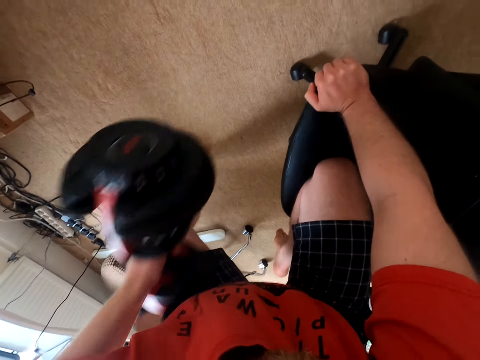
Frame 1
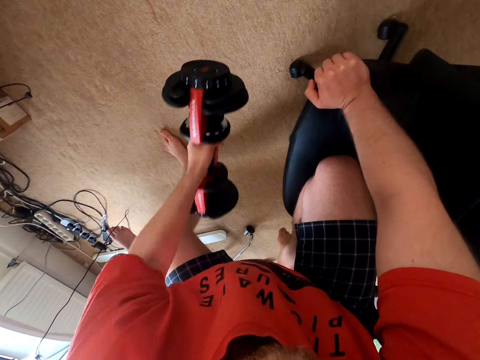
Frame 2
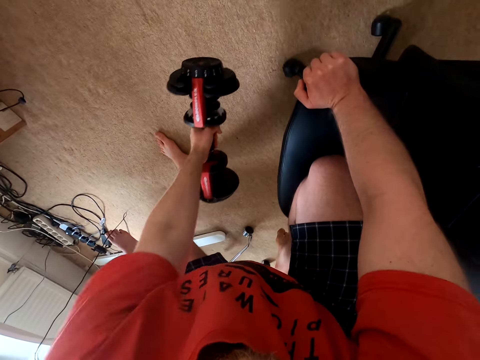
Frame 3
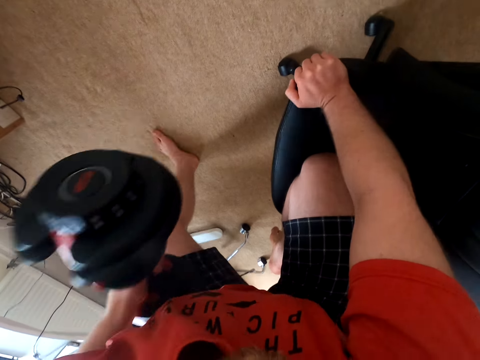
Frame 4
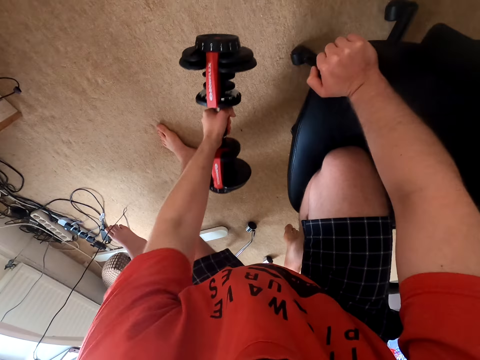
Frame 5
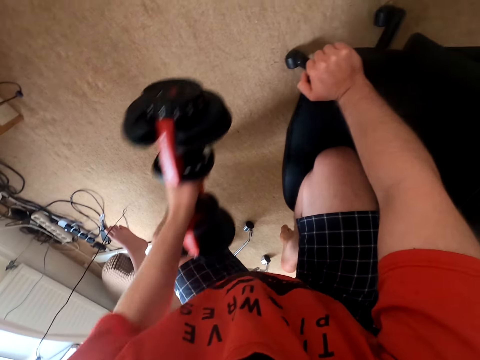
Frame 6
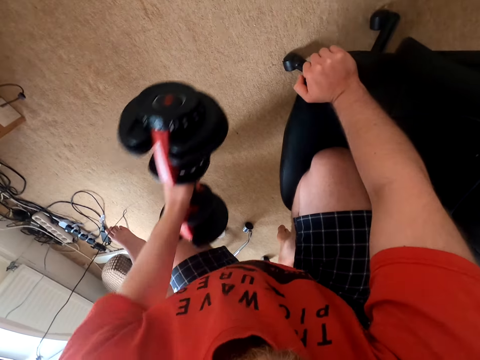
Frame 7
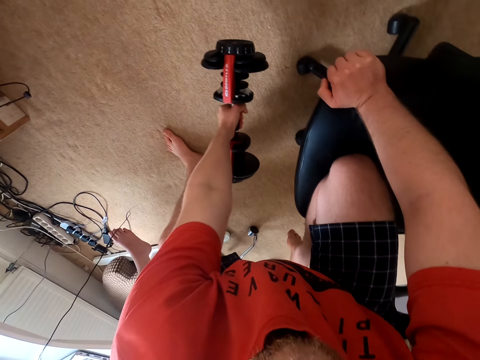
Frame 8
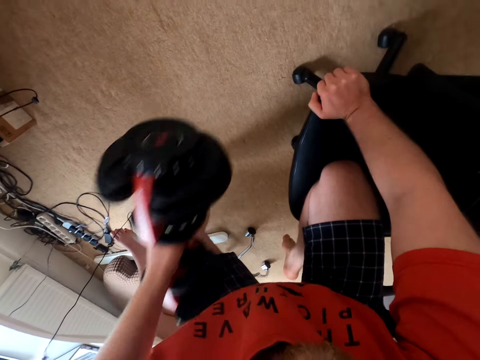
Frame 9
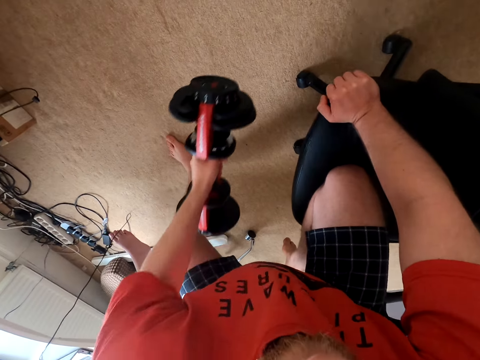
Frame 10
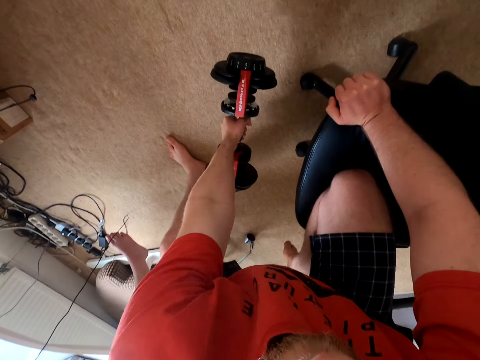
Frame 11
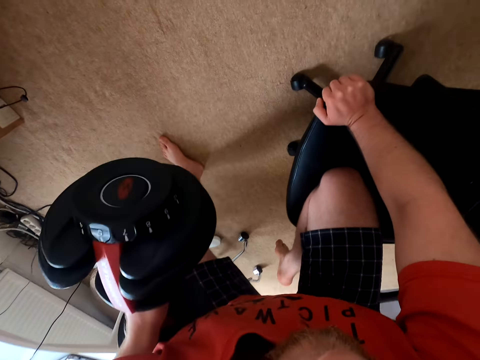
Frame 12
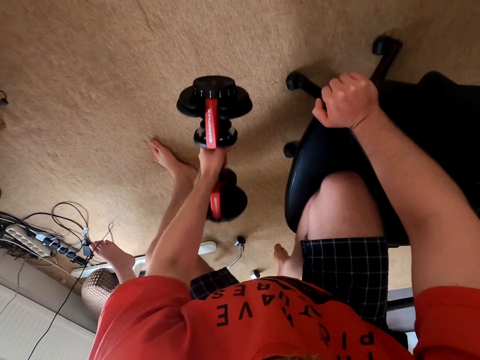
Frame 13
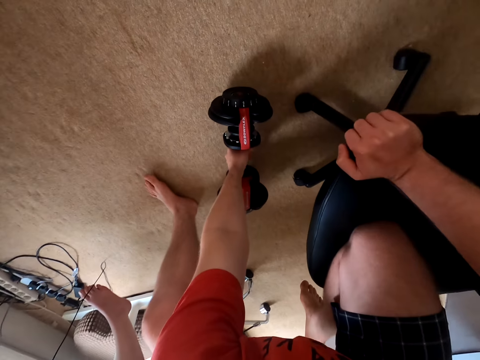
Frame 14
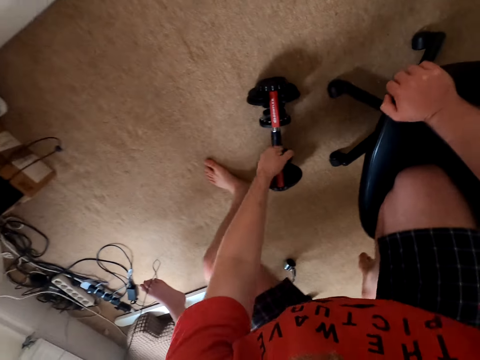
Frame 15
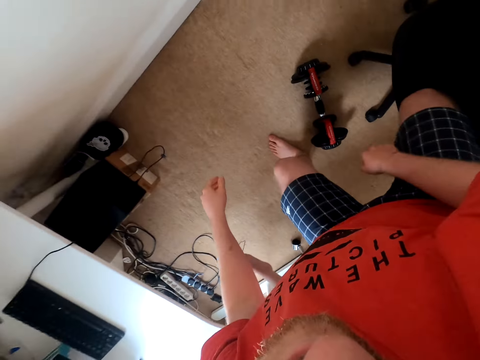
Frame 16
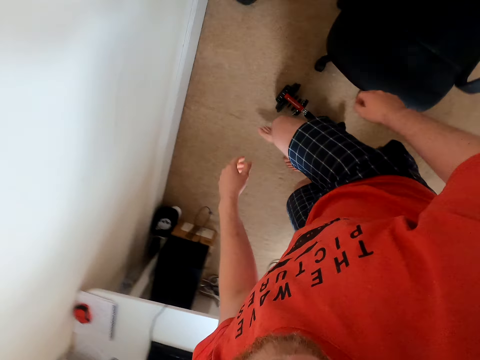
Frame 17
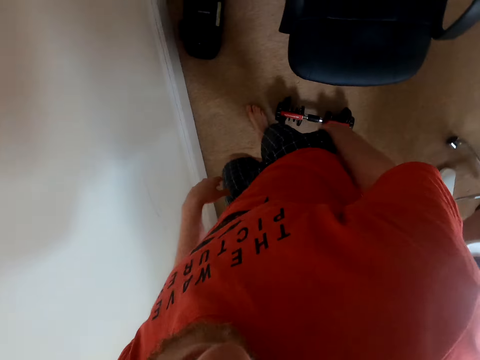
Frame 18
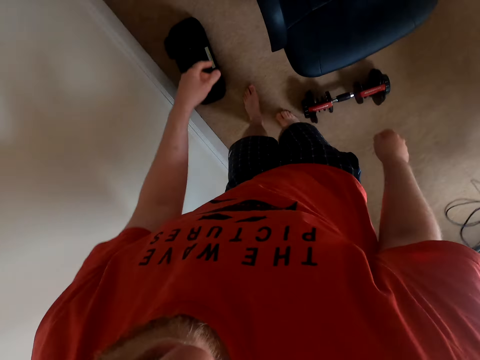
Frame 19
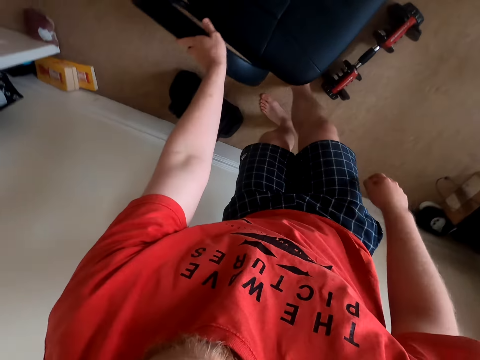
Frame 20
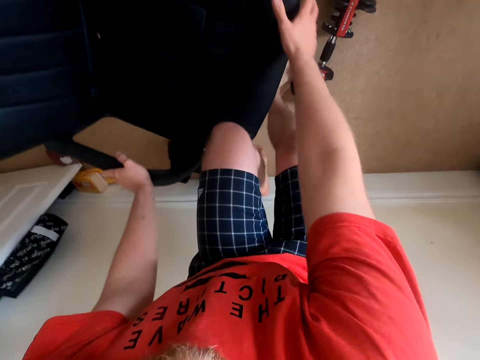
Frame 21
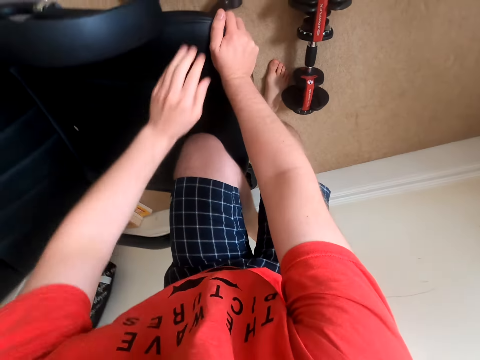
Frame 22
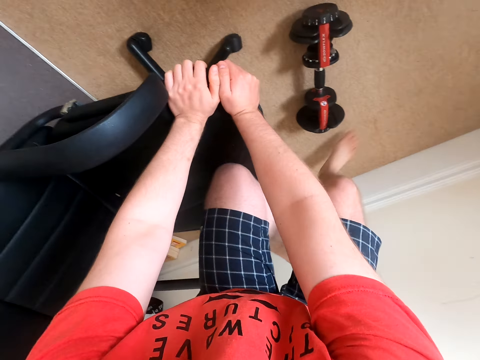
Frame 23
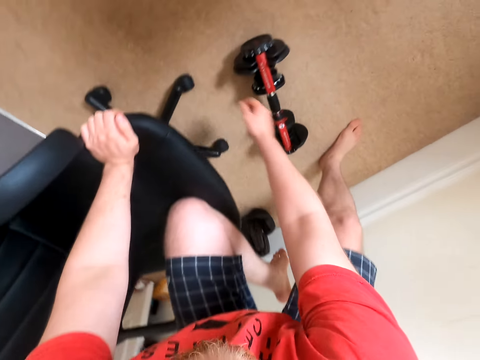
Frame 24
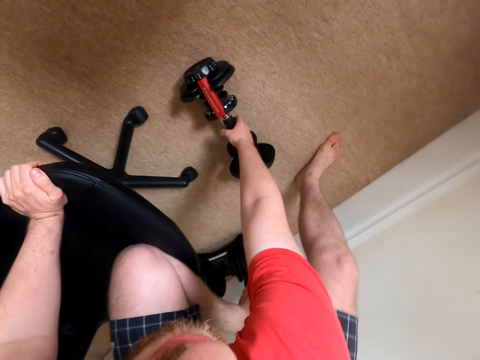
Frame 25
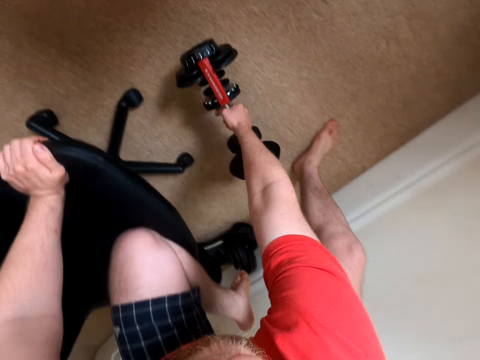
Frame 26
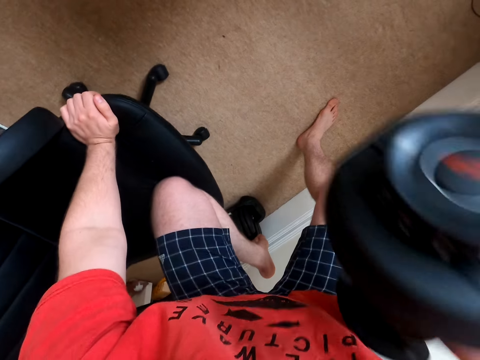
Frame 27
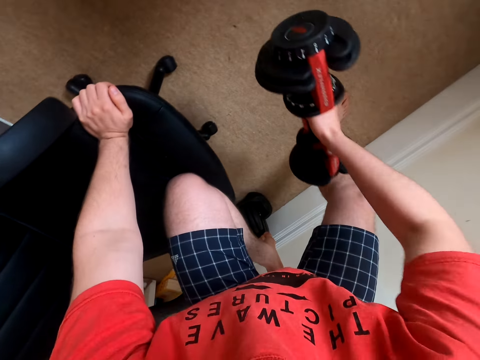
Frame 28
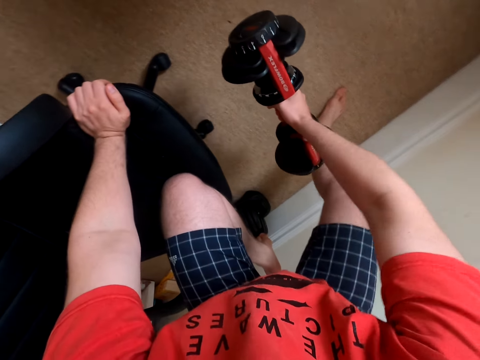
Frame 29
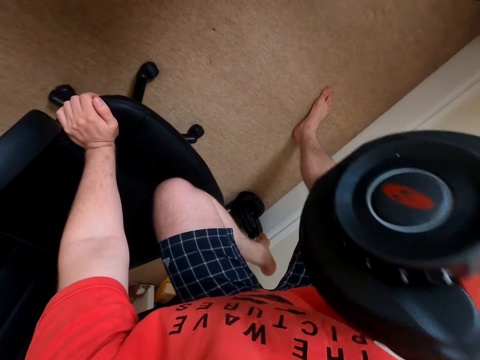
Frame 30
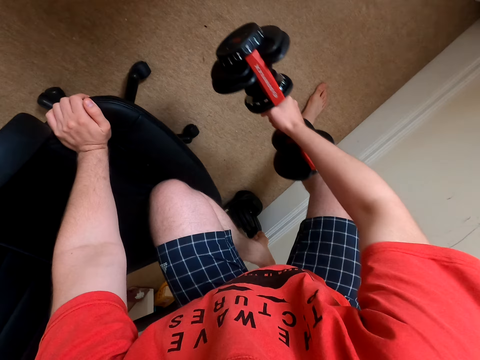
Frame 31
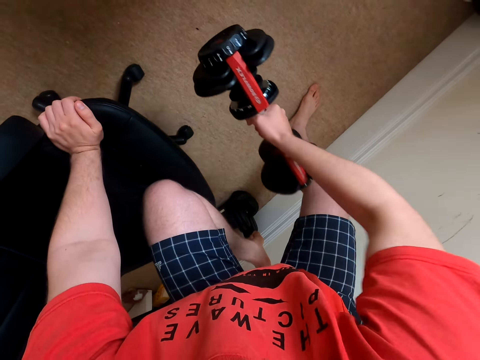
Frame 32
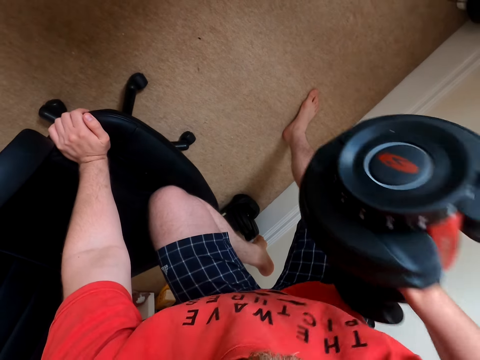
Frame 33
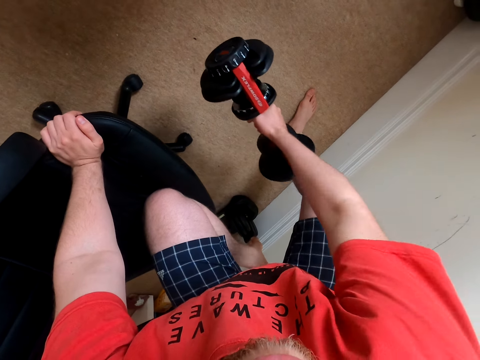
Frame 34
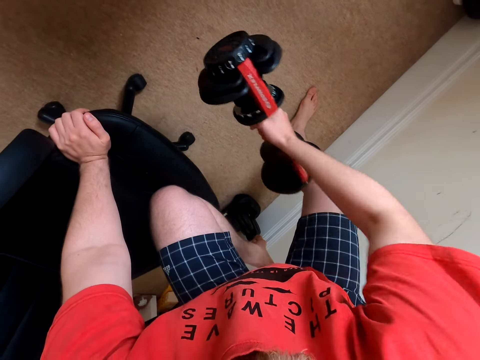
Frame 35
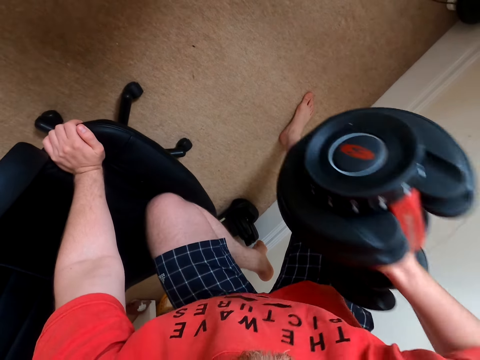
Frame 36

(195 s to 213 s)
The camera wearer places the dumbbell on the floor. They walk around. They hold the chair. They kneel on the chair. They pick up the dumbbell. They exercise with the dumbbell. They lift the dumbbell weight.

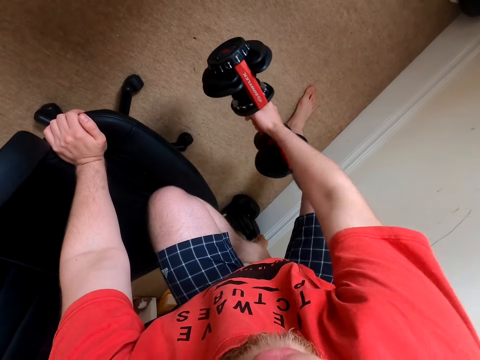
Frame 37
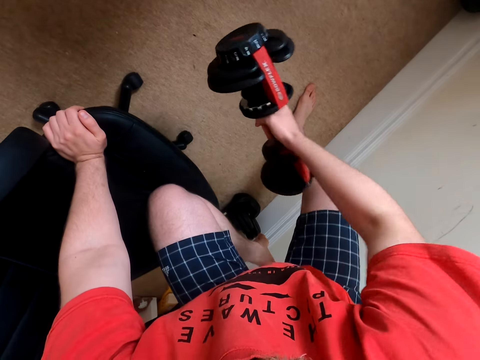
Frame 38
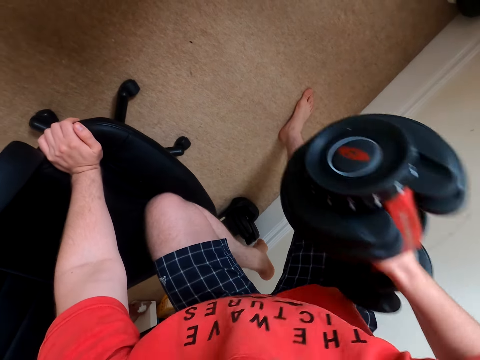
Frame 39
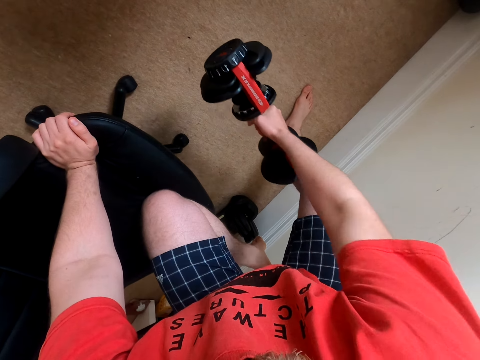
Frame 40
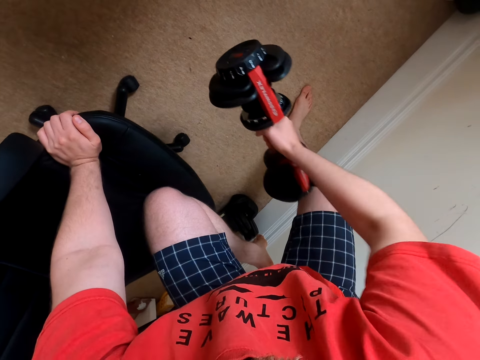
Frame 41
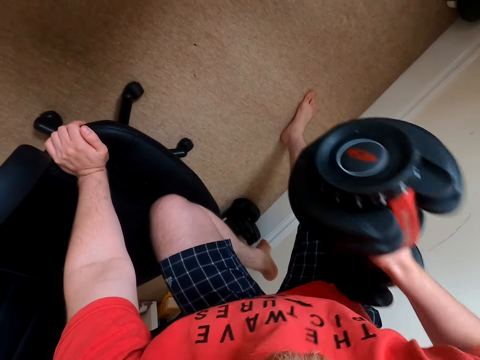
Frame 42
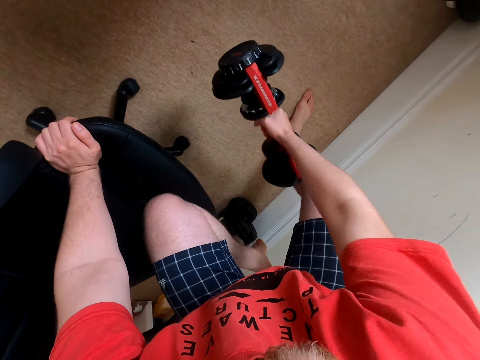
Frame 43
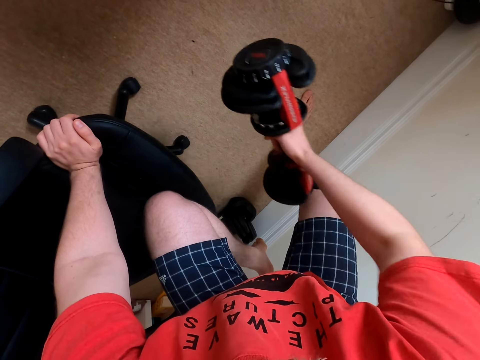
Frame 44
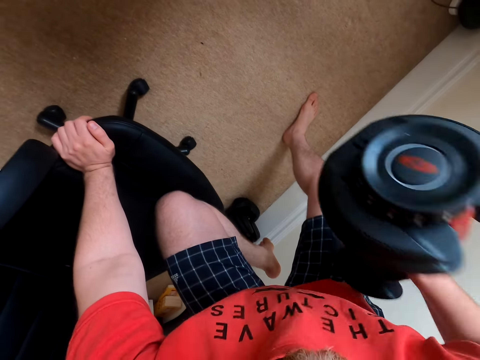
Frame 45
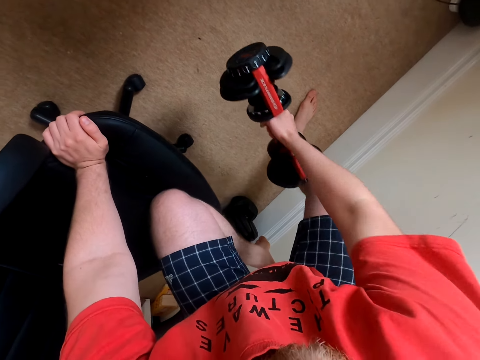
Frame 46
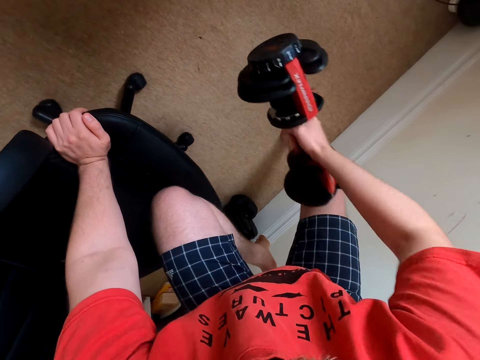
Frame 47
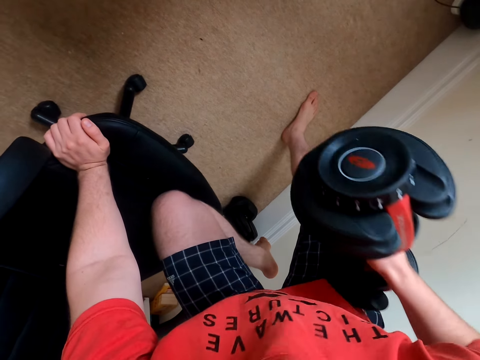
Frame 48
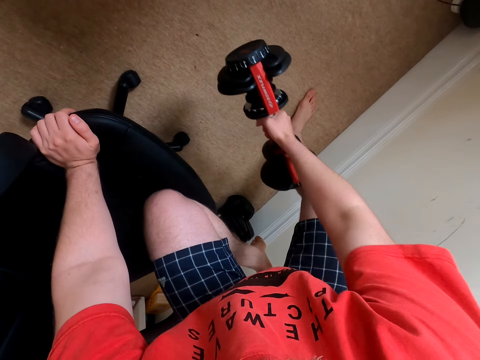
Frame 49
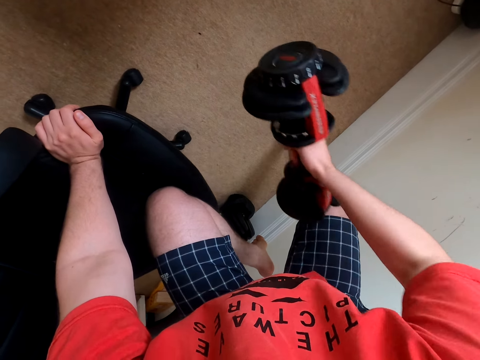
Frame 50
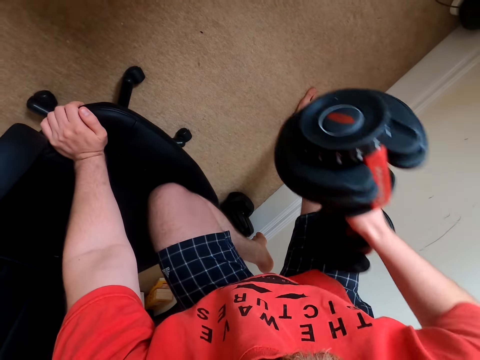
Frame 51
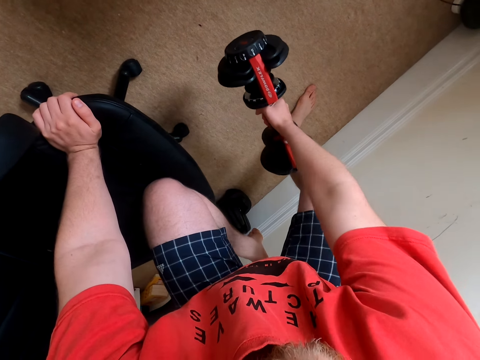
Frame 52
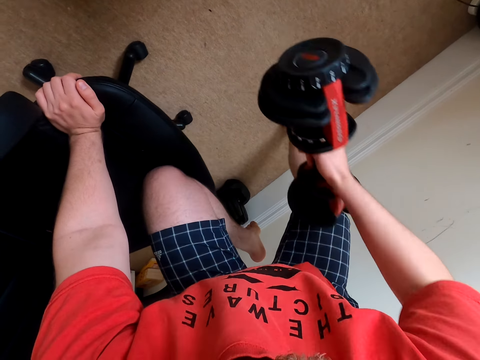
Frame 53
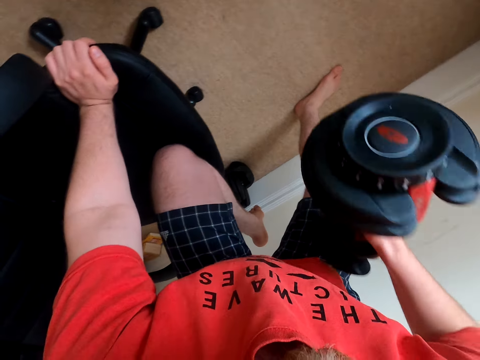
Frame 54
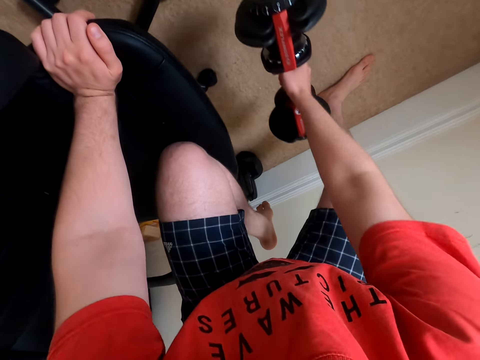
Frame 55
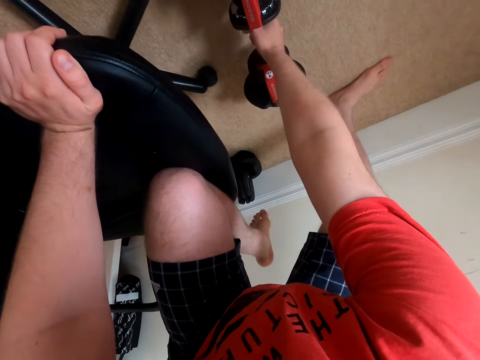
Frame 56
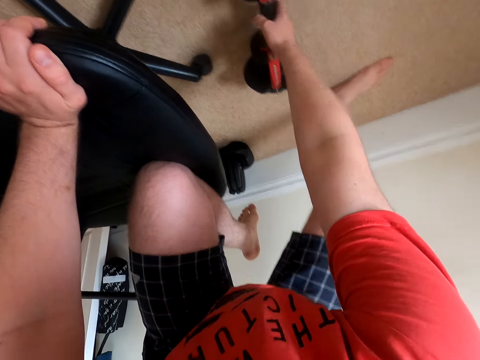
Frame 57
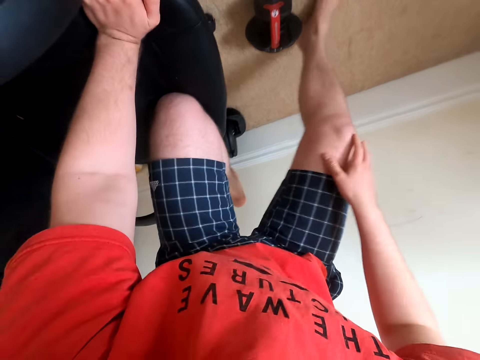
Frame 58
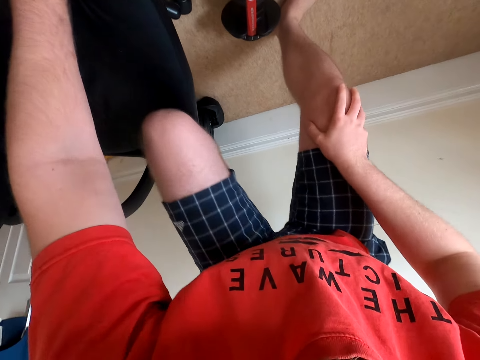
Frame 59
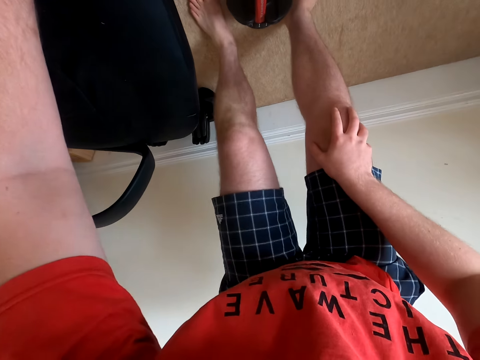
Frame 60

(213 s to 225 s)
The camera wearer places the dumbbell on the floor.
